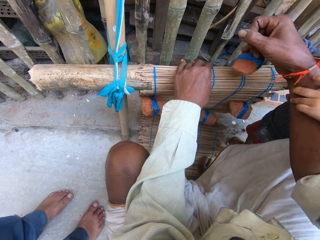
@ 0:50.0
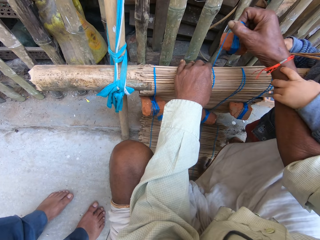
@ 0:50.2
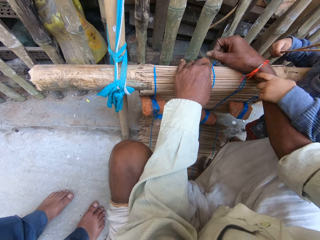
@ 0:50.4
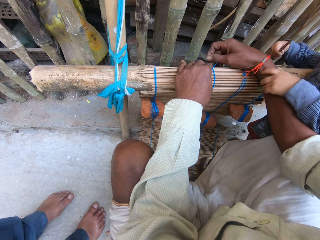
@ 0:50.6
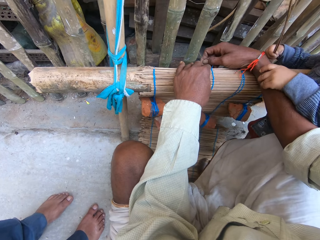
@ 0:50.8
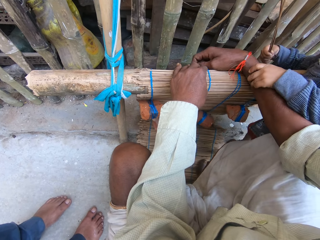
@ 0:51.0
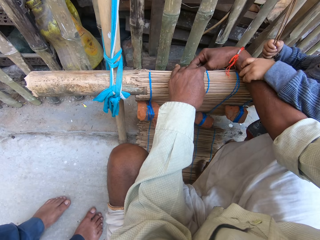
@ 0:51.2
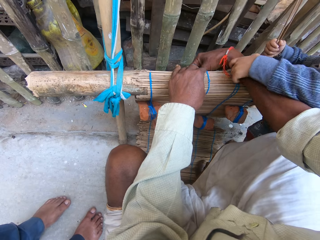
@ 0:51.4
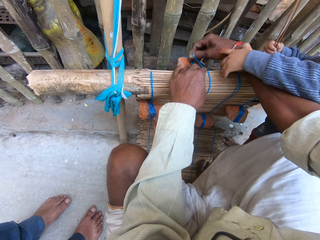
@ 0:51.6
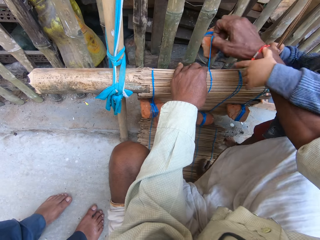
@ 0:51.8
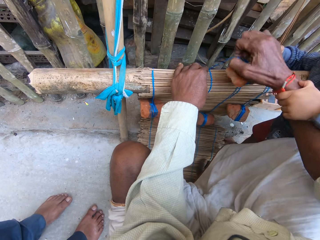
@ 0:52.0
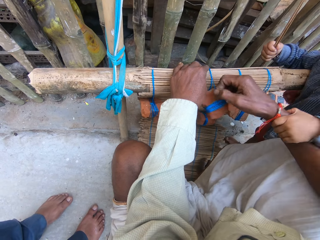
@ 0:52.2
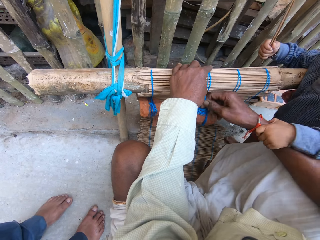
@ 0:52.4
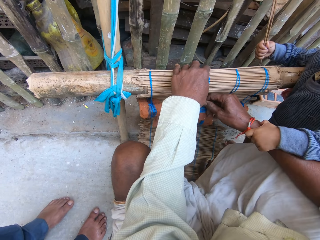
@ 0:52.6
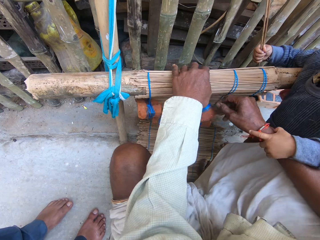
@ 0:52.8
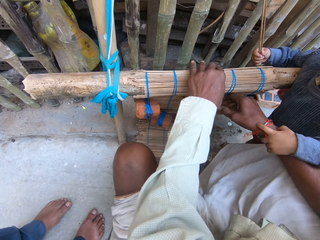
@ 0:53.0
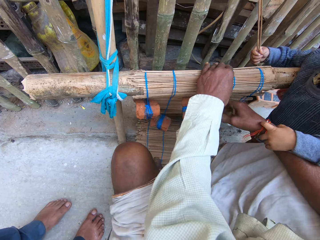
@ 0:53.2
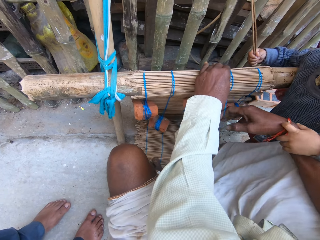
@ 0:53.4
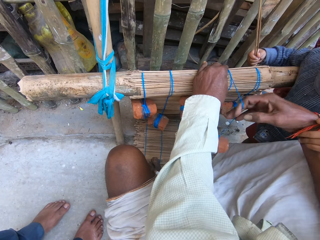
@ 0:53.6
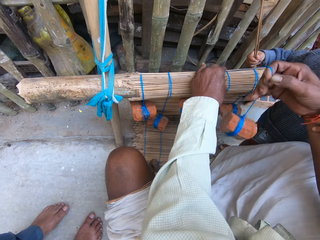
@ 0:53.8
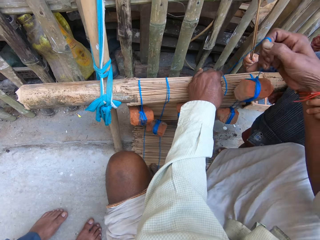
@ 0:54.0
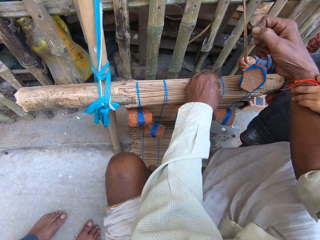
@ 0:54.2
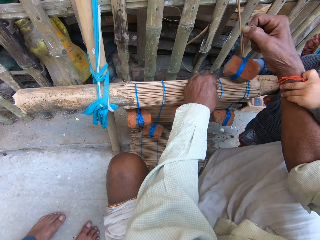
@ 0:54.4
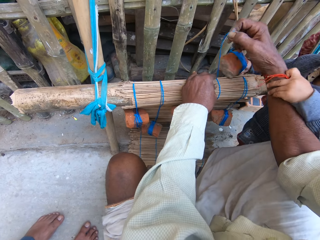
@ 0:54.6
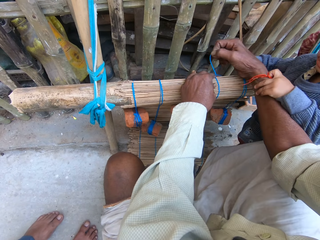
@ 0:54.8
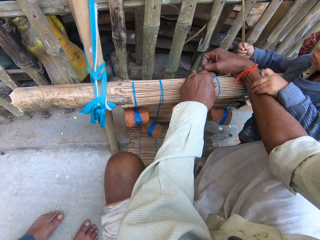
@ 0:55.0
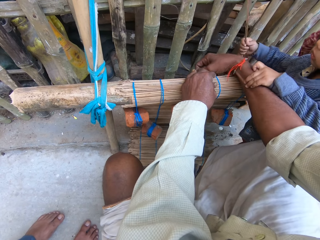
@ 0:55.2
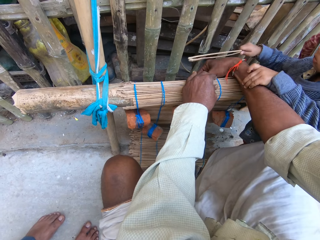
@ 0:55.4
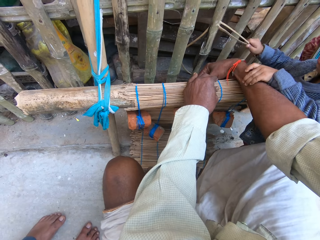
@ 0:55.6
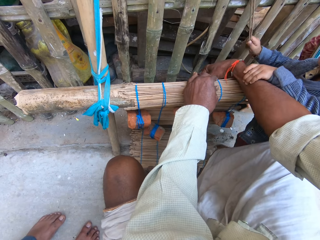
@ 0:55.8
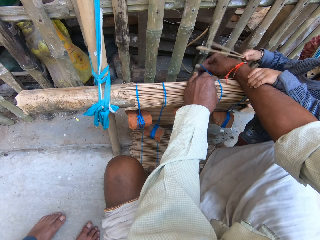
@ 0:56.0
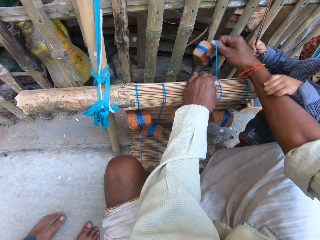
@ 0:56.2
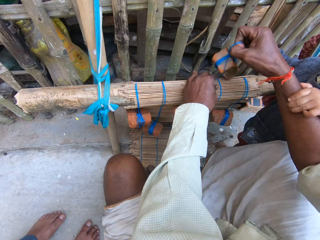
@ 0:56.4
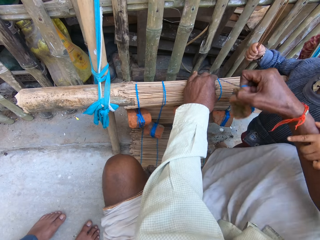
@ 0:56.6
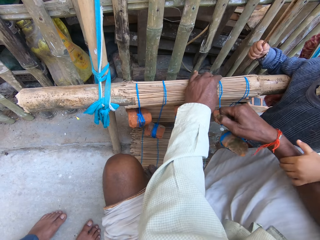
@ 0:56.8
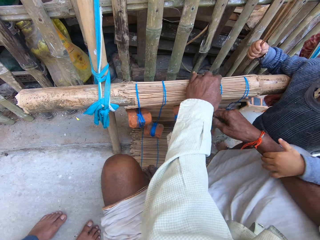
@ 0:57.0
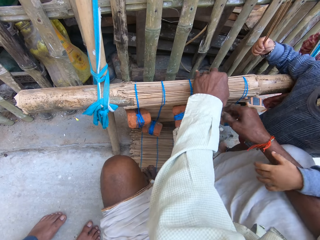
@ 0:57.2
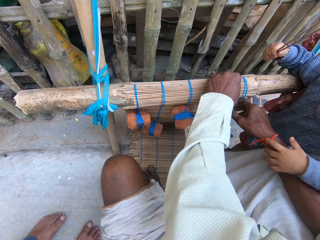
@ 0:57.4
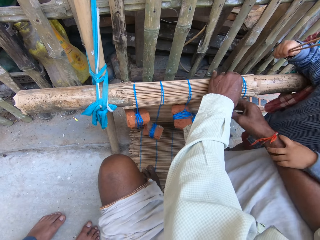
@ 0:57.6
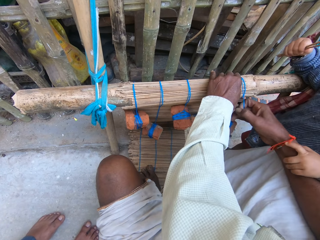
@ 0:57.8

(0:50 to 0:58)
The camera wearer weaves the mat with the fourth thread in his right hand. A man holds the hand of the camera wearer. The man interacts with the camera wearer. The camera wearer ties the stick. He weaves the mat with the third thread in his right hand. He weaves the mat with the second thread in his right hand. He turns the tied stone. The man hits the camera wearer with a stick. The camera wearer ties the sticks with a rope.

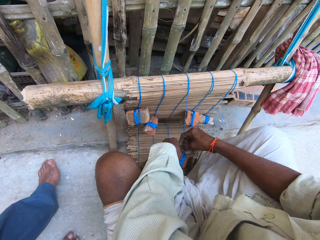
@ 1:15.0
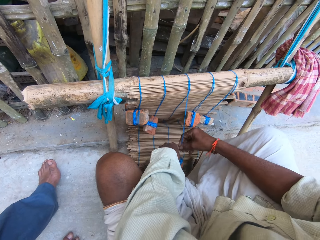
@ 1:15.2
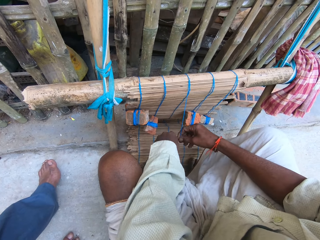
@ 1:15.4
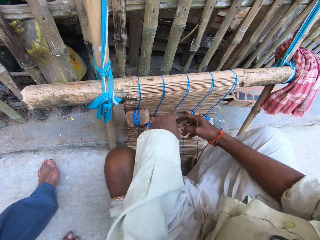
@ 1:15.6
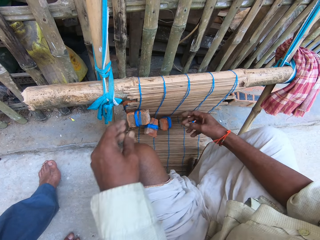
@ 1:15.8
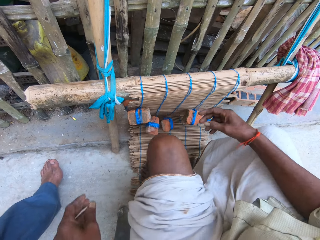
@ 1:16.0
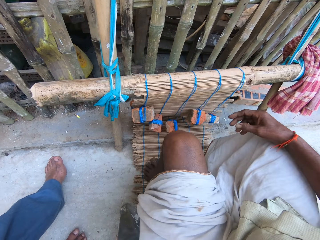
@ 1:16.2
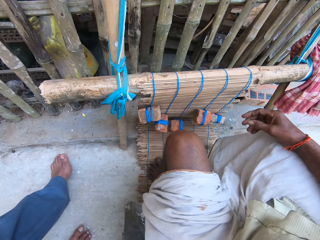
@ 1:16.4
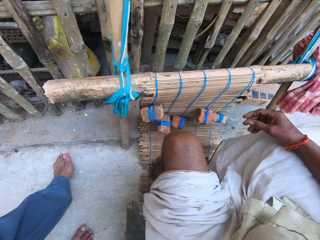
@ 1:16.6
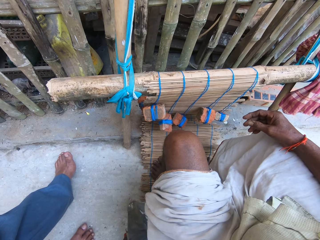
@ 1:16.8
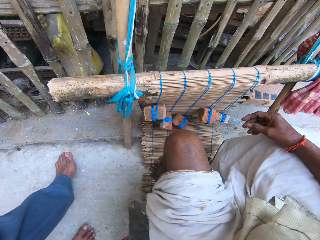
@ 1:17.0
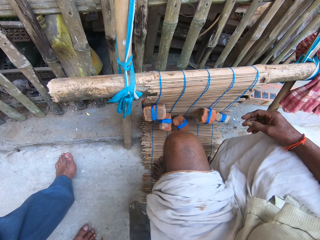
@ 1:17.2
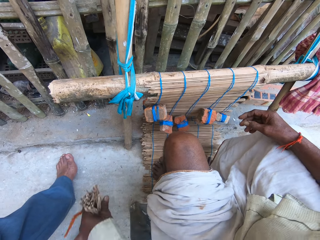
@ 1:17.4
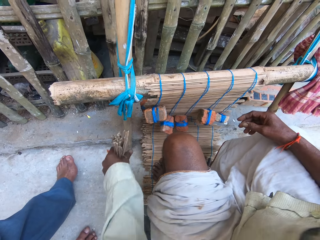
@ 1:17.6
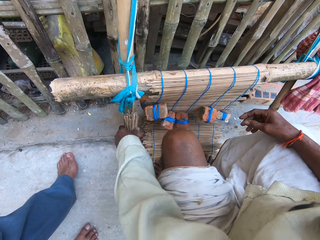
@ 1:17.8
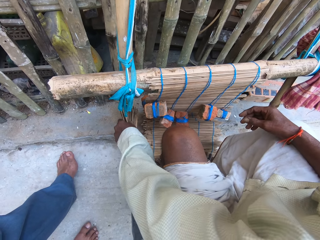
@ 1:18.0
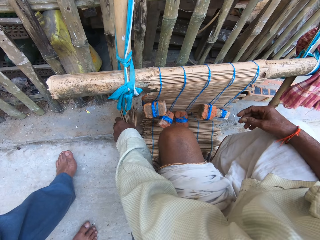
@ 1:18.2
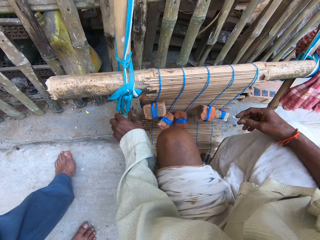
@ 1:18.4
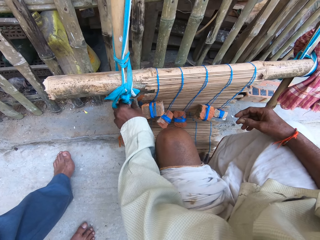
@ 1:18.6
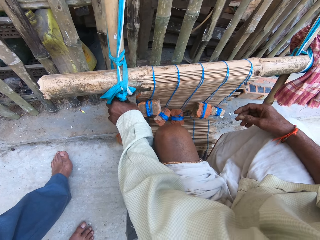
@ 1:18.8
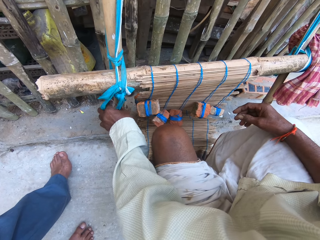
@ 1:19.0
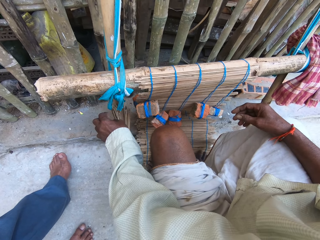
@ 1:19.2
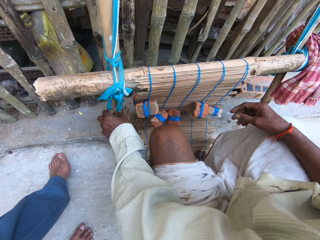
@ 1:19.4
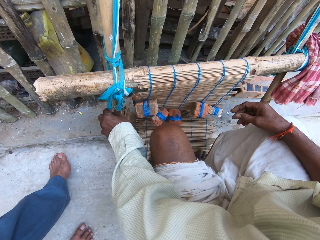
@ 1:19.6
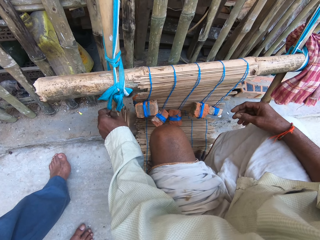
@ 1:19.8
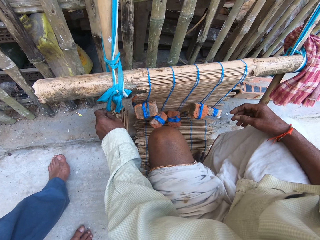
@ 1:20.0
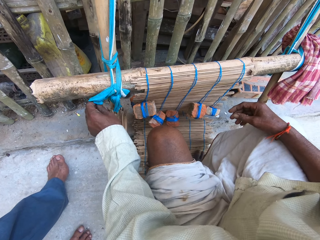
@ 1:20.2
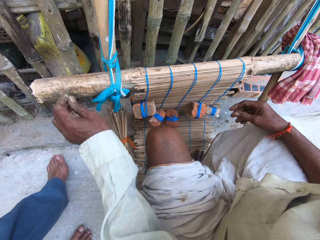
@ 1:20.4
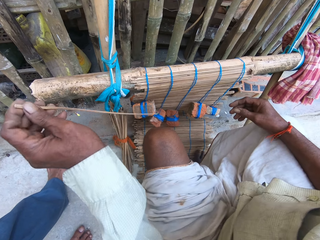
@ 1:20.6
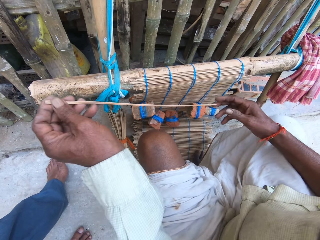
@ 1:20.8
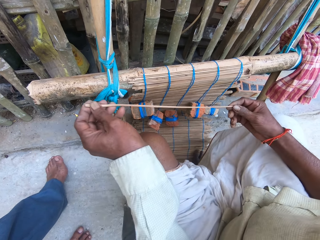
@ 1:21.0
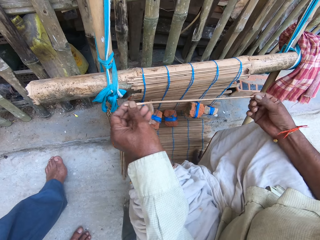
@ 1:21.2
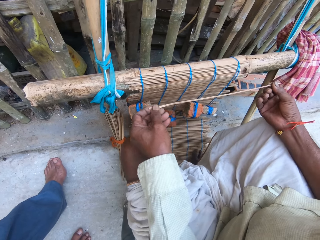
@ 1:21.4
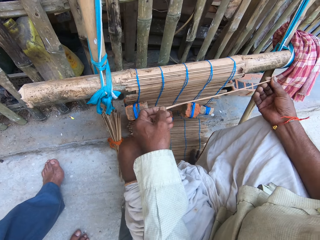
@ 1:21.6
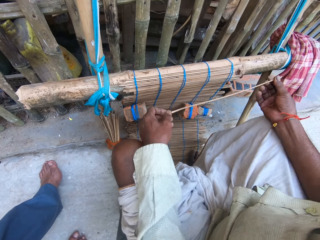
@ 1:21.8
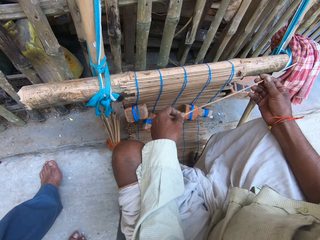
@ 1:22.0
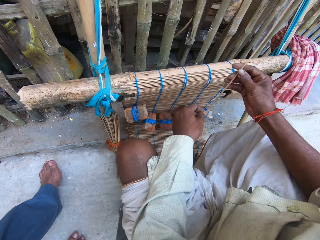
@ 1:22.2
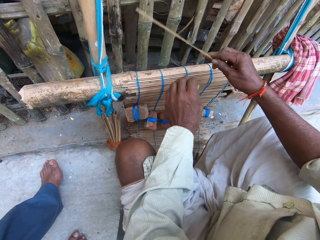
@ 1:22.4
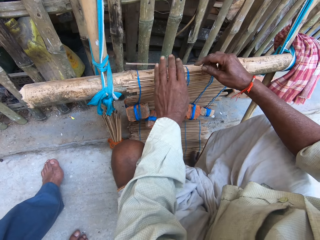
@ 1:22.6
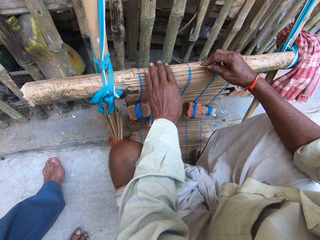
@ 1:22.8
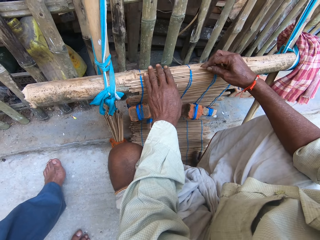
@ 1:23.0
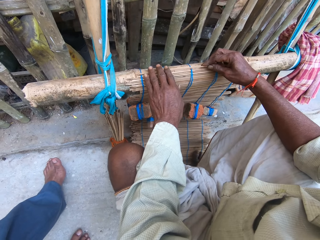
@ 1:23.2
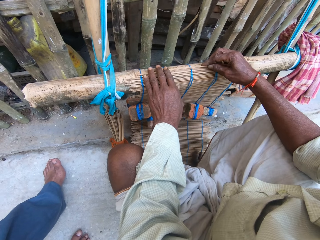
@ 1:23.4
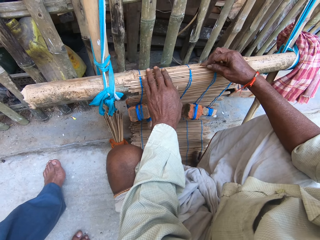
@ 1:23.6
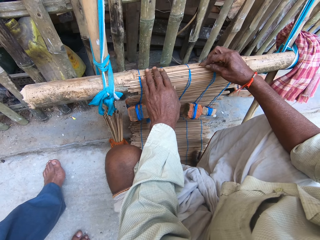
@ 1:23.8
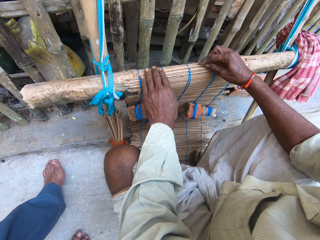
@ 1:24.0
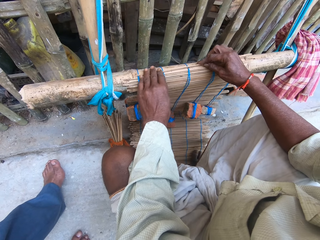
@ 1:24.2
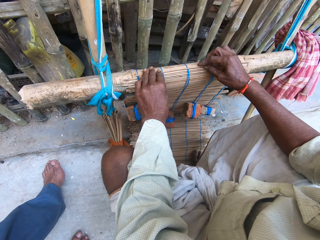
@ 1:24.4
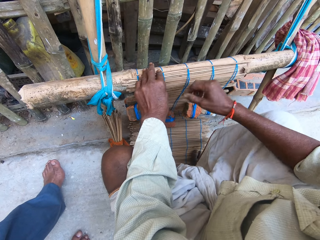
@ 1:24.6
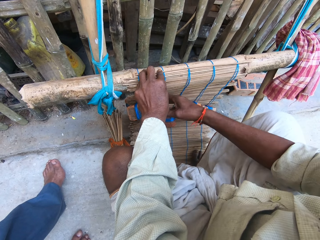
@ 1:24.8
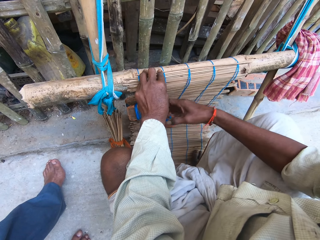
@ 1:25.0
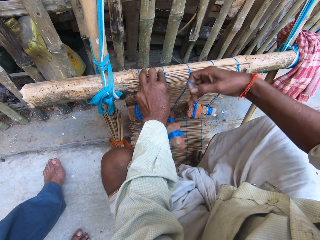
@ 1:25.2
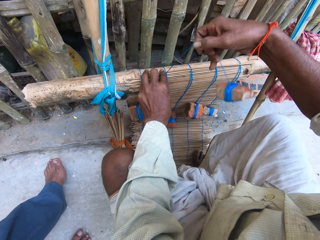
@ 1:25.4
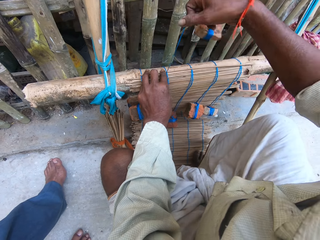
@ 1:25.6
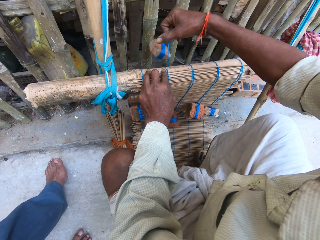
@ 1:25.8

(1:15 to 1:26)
The camera wearer drops the tied stone down. He looks backward. He picks the bunch of sticks from the floor with his left hand. He drops the bunch of sticks on the floor with his left hand. He pulls out another stick from the bundle of sticks with his left hand. He places the fourth stick on the wood with both hands. He weaves the mat with the fourth thread in his right hand.

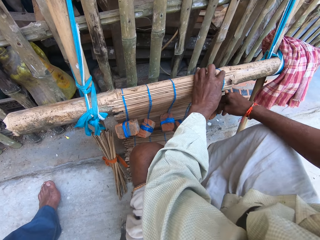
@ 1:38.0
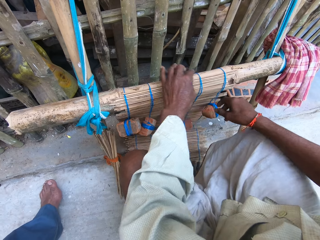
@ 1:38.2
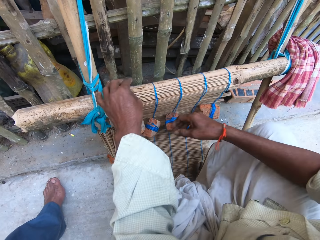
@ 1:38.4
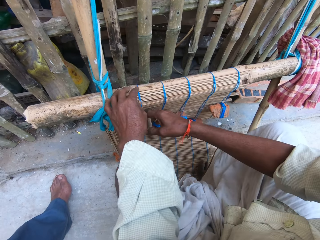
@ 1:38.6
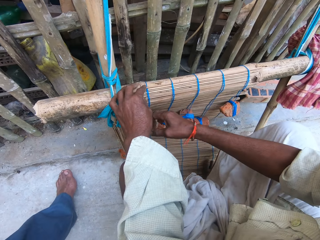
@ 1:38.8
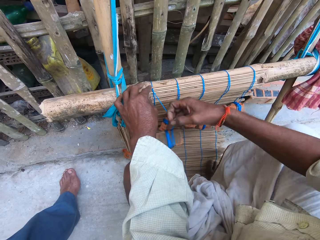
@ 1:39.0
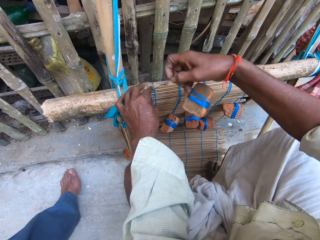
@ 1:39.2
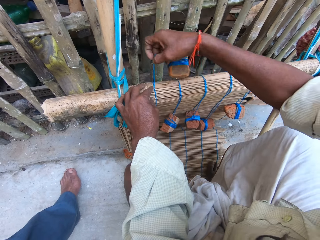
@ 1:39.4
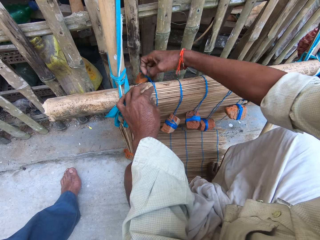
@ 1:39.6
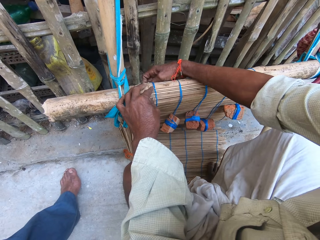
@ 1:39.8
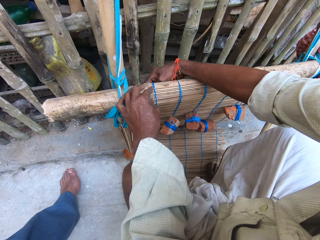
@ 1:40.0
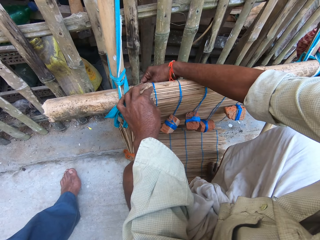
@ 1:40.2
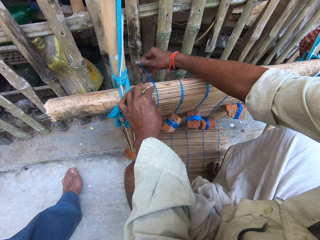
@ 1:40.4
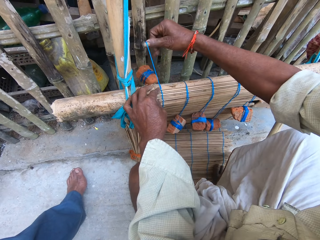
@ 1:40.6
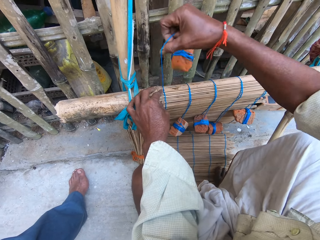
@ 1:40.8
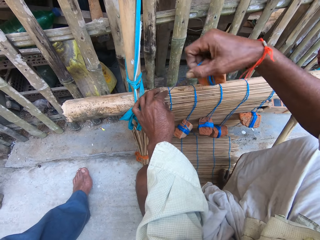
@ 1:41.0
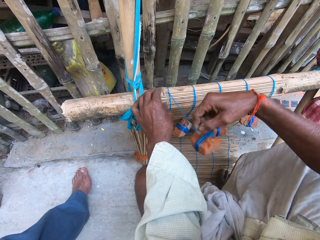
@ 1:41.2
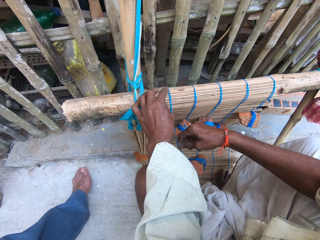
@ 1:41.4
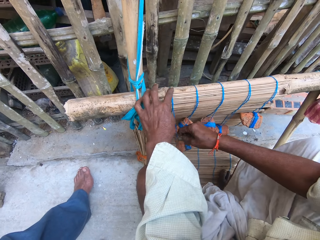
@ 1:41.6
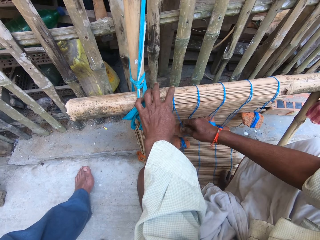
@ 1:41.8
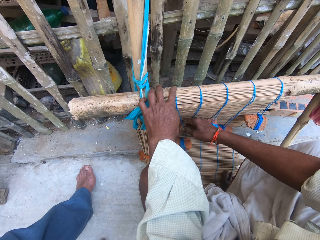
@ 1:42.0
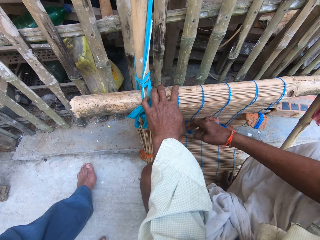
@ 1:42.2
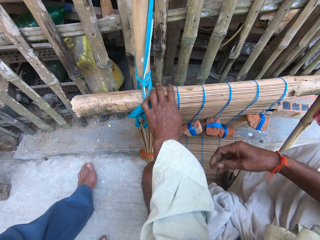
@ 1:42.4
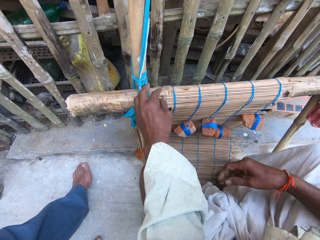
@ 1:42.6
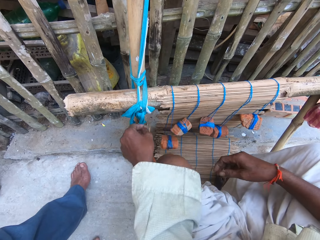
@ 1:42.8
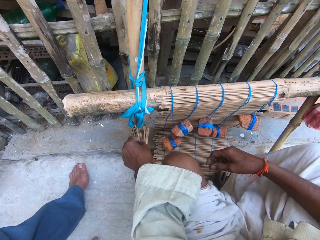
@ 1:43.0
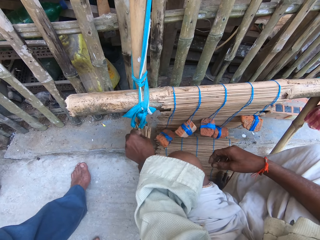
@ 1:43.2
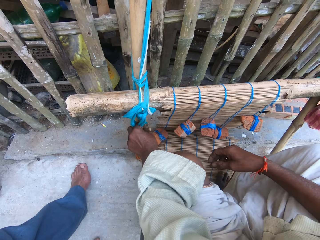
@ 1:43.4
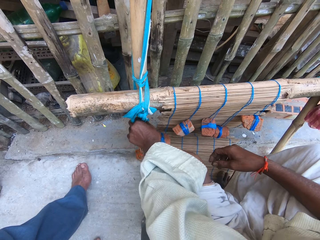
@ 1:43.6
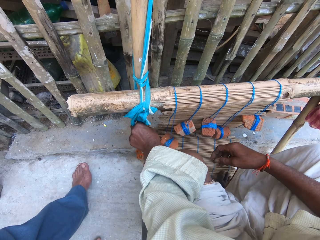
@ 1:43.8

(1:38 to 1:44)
The camera wearer moves the hand. He weaves the mat with the fifth thread in his right hand. He ties the sticks in the wood.
